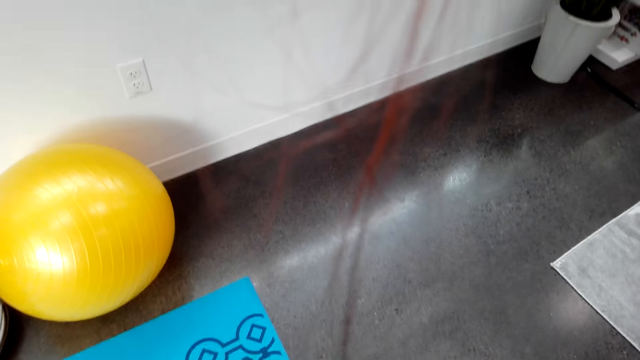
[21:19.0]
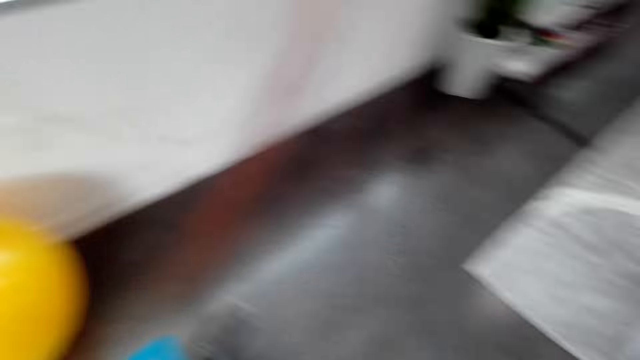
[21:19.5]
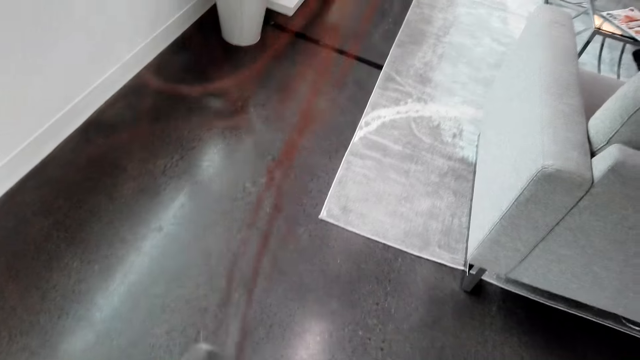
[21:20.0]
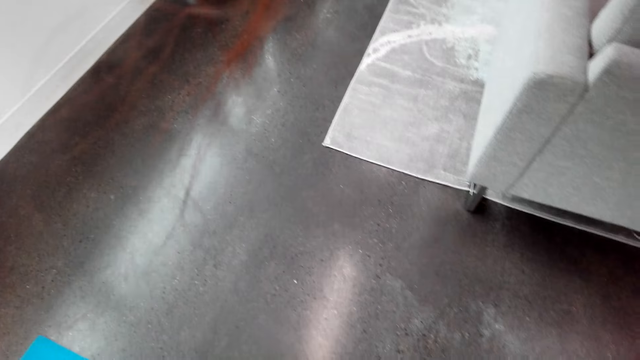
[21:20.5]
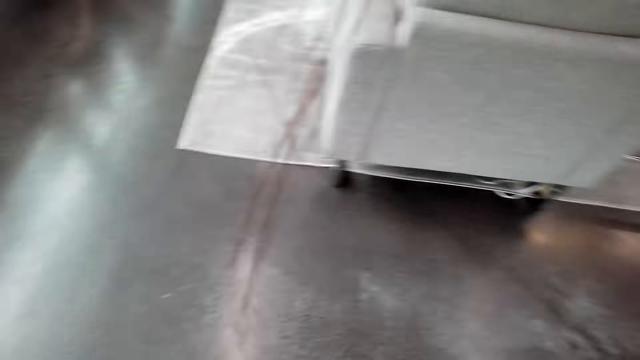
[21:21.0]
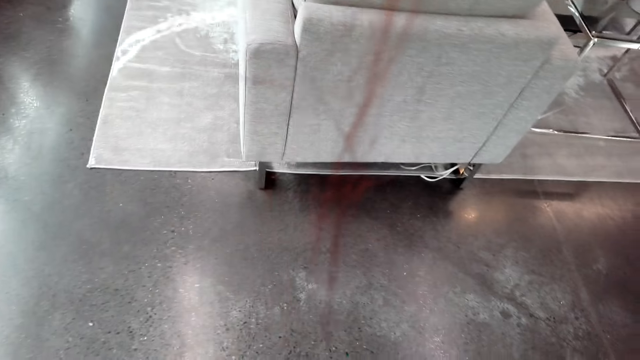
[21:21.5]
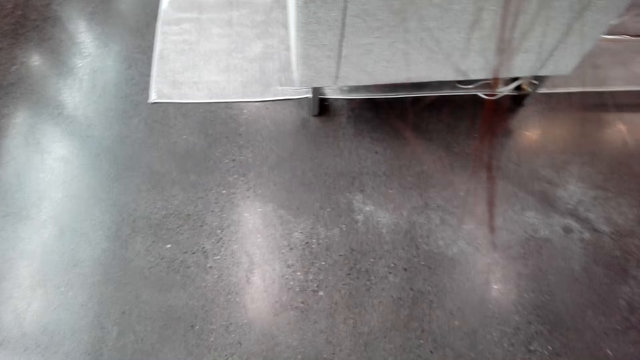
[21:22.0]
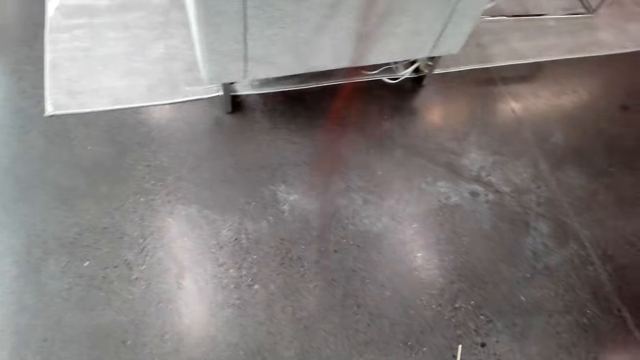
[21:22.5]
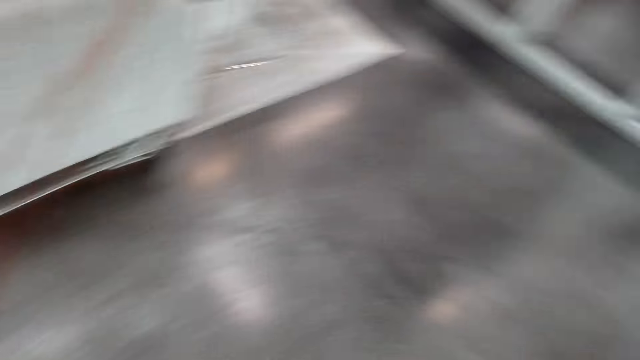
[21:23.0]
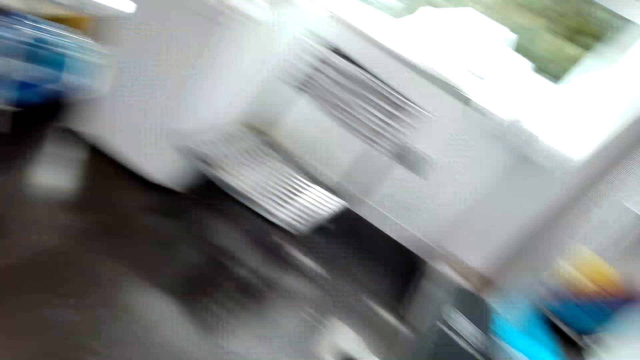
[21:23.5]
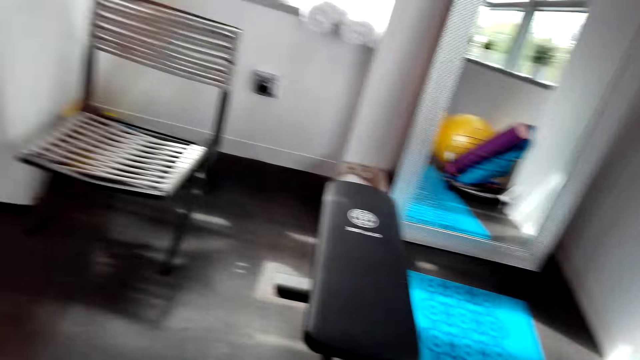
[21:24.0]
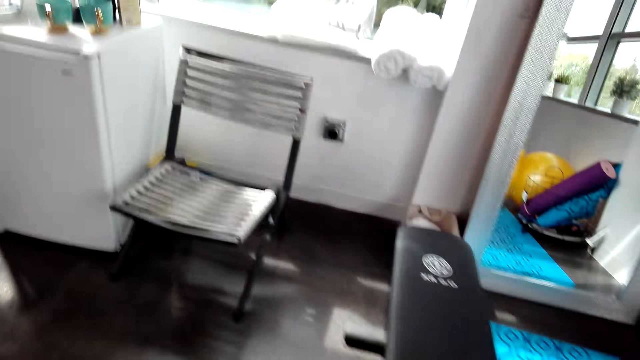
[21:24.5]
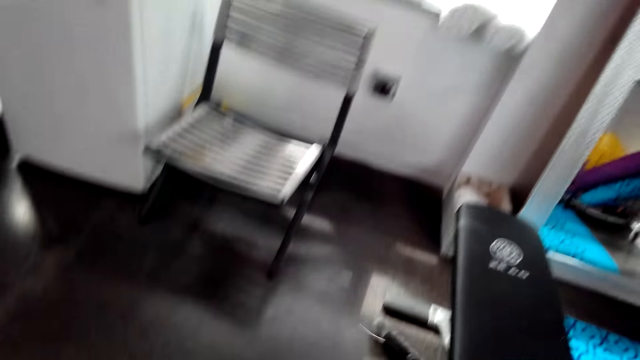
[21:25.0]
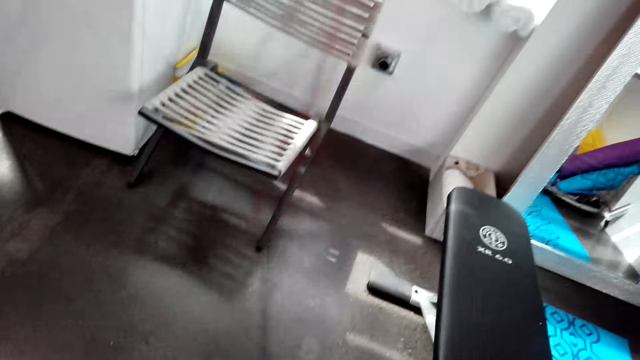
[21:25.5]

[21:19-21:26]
The camera wearer moves in the room.

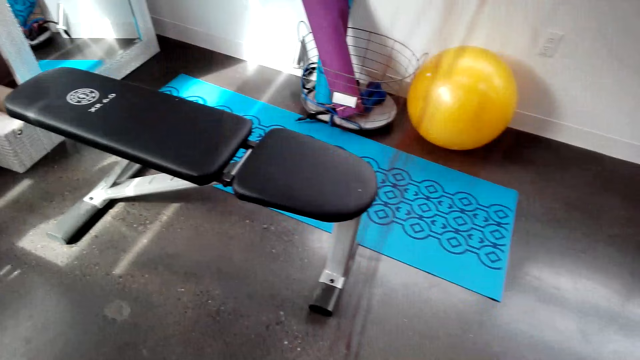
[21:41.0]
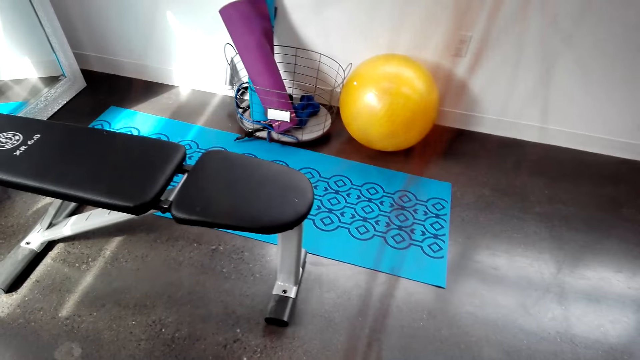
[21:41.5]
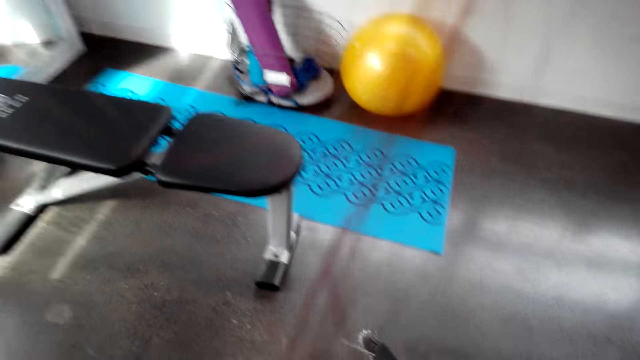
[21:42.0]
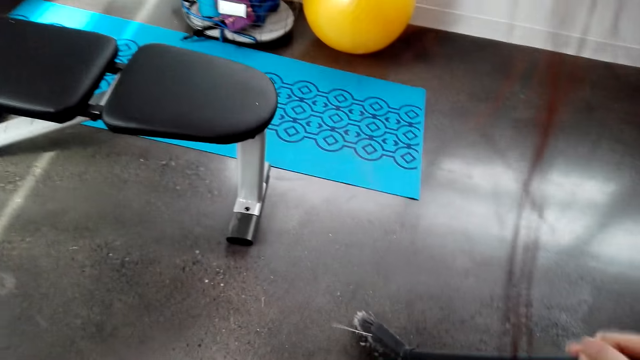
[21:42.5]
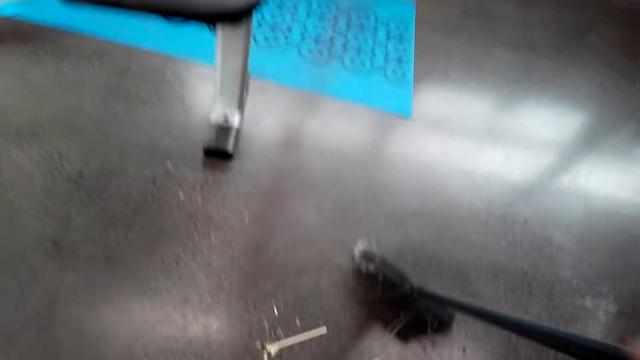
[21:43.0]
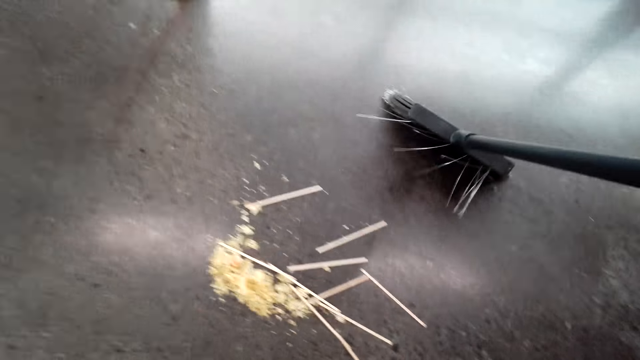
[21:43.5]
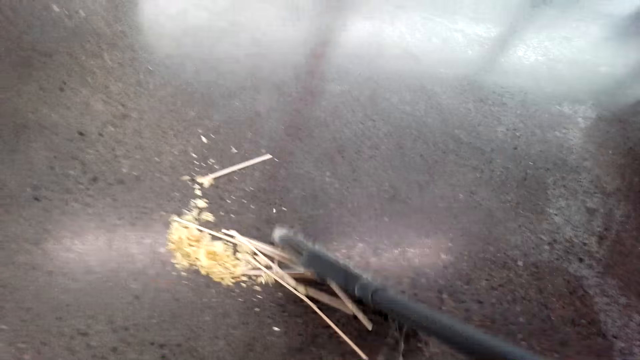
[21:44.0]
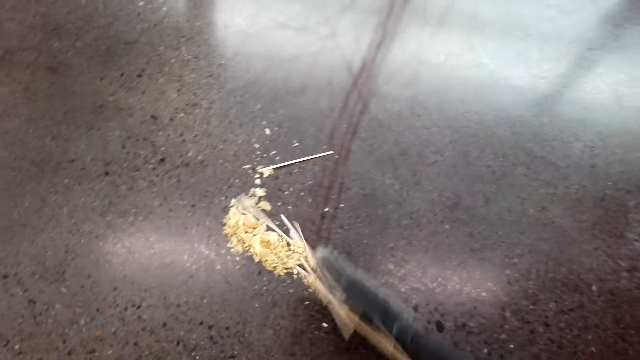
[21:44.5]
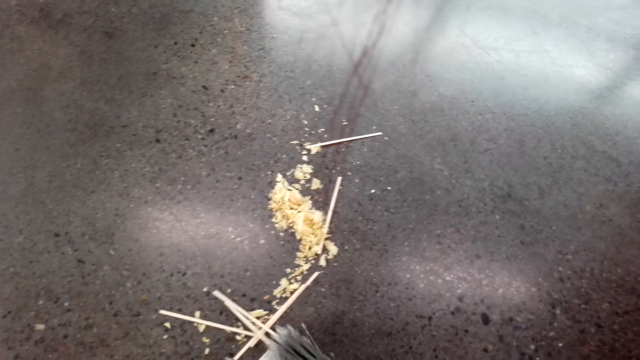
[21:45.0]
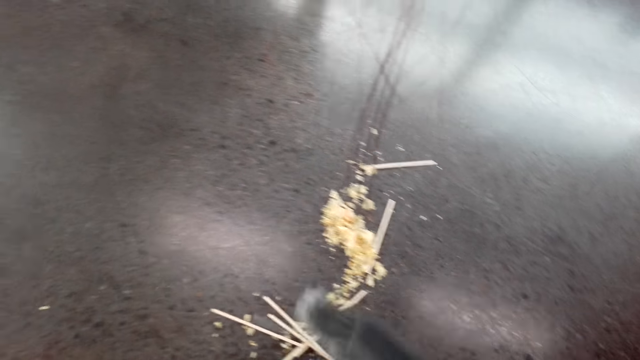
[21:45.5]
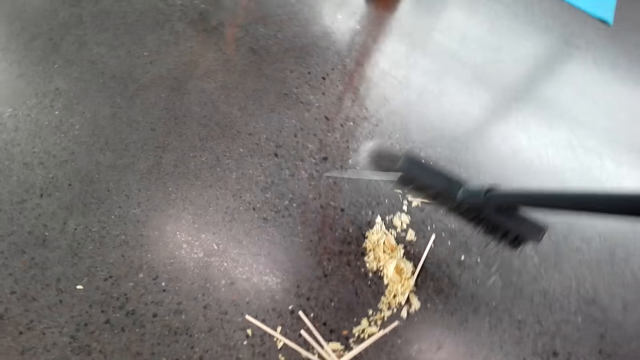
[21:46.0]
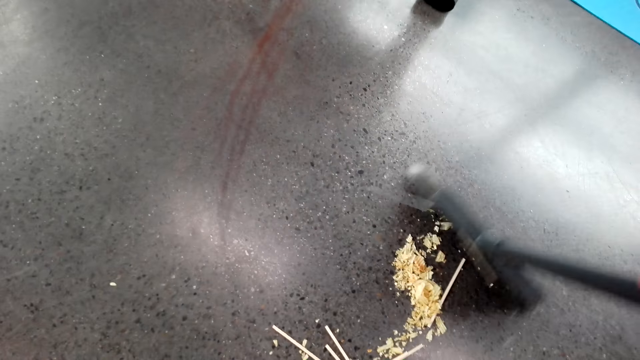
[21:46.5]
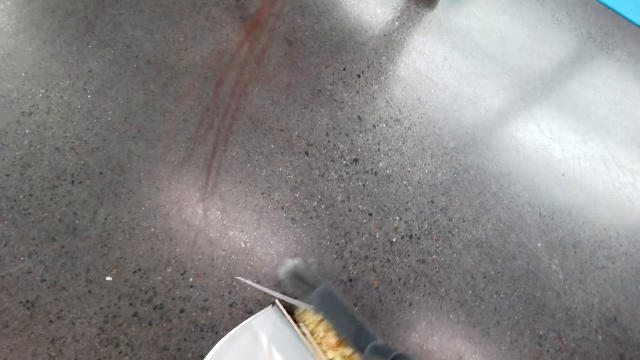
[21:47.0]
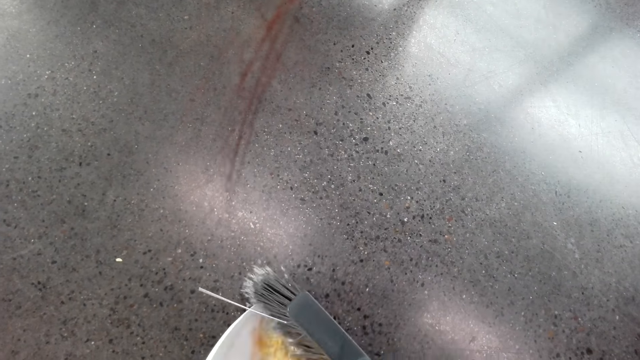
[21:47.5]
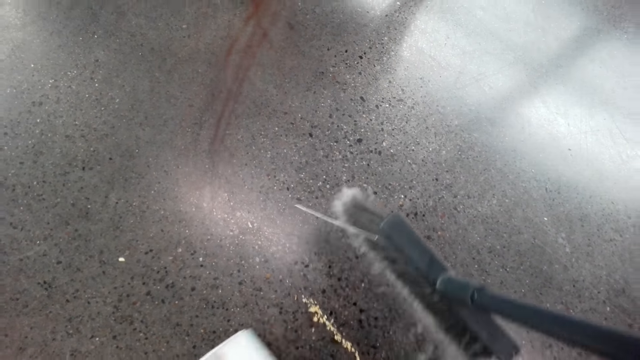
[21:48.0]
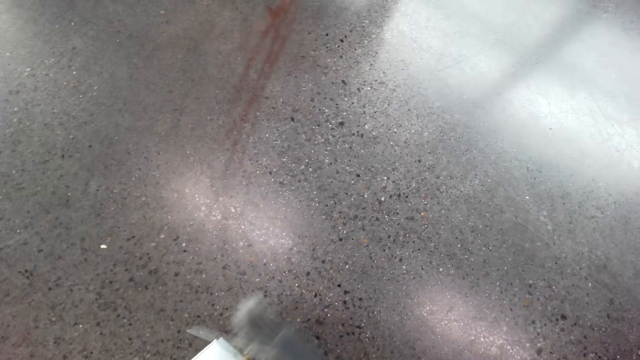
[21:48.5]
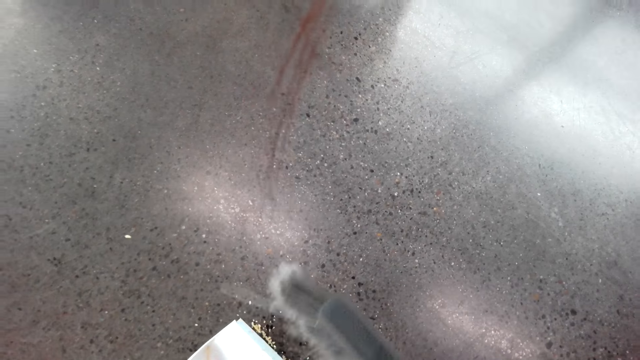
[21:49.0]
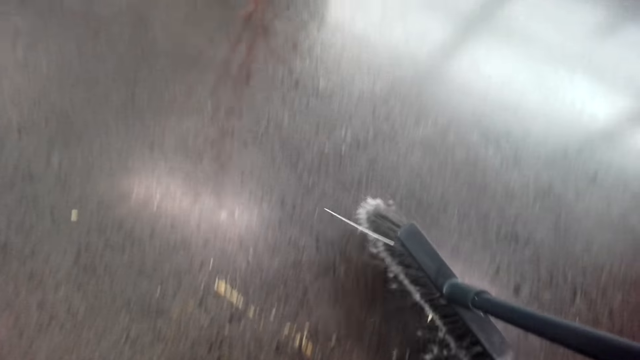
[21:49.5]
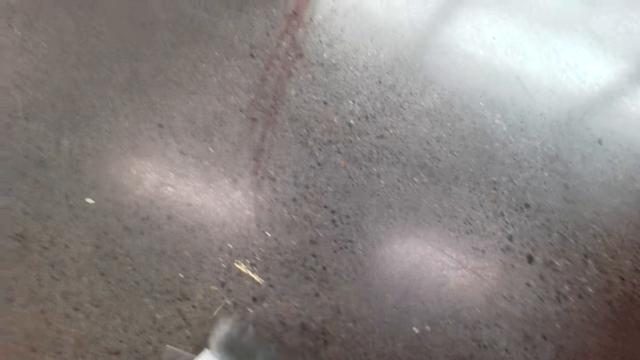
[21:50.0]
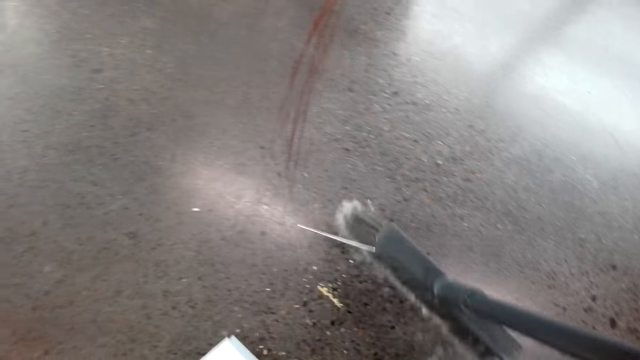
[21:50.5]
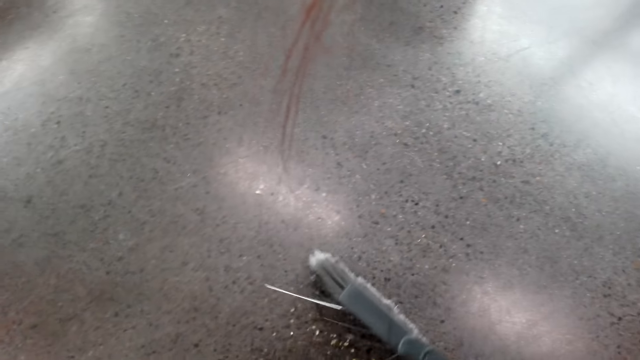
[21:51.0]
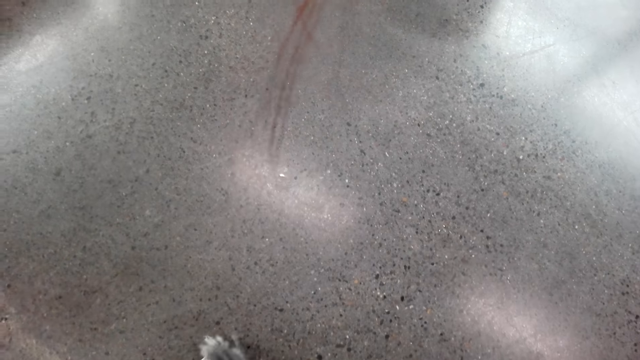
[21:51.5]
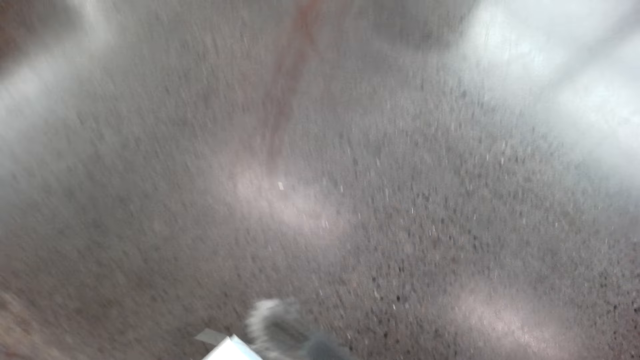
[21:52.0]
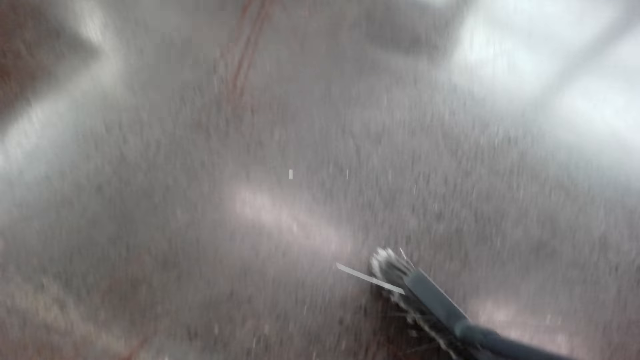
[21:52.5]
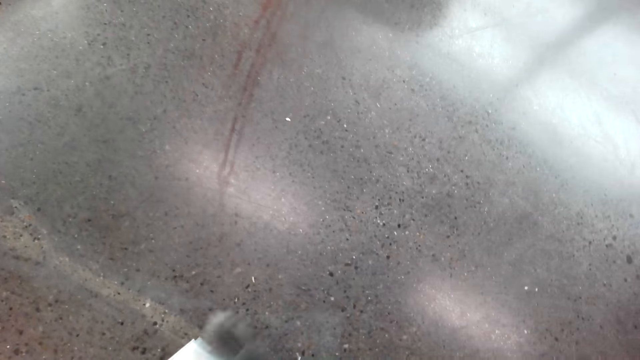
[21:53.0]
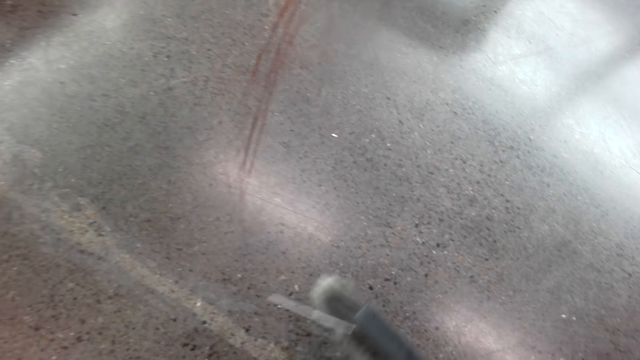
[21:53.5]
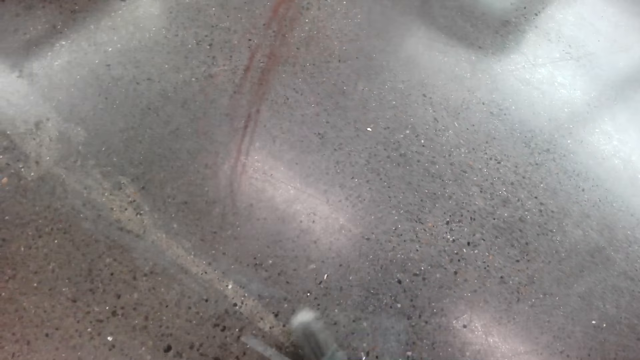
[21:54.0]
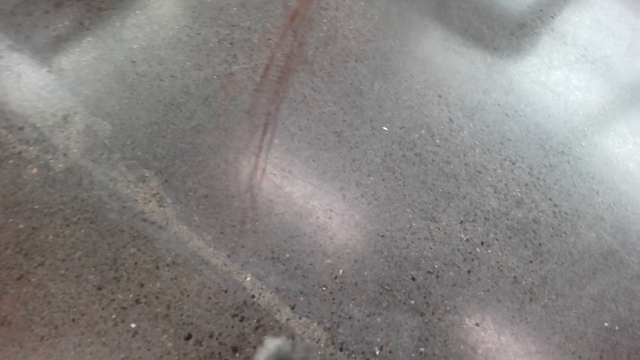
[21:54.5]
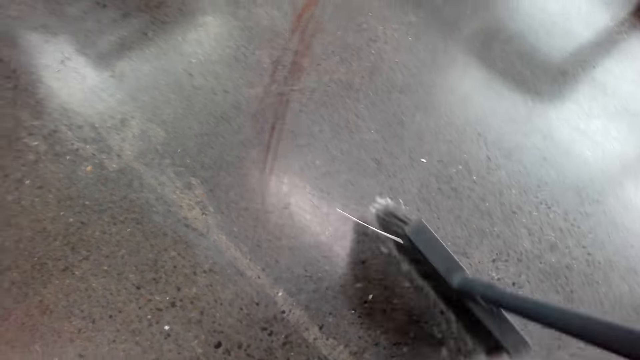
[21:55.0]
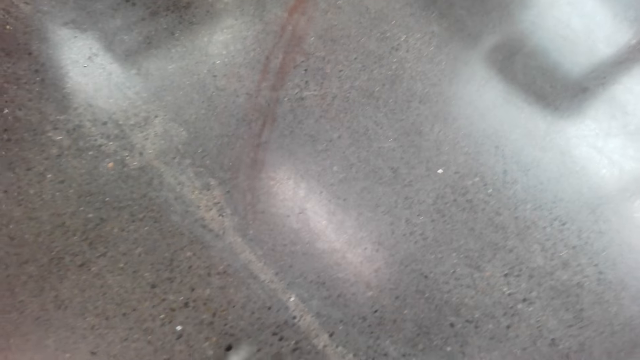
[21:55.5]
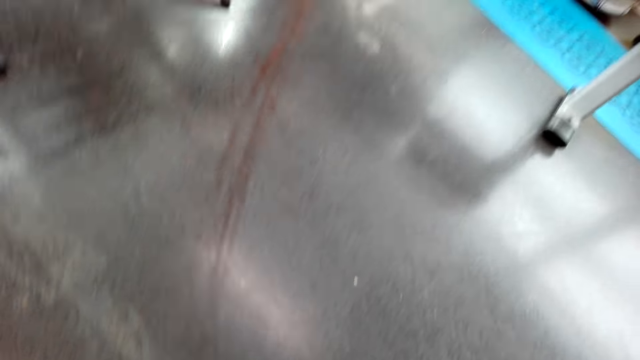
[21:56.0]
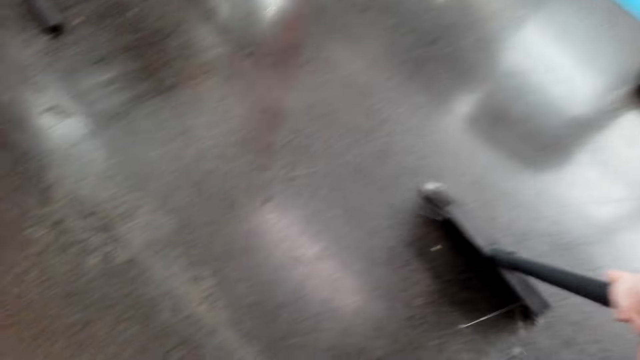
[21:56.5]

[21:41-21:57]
The camera wearer removes the dirt.
